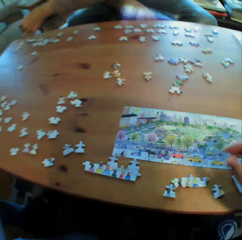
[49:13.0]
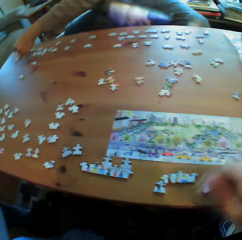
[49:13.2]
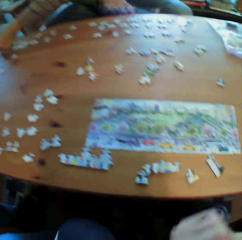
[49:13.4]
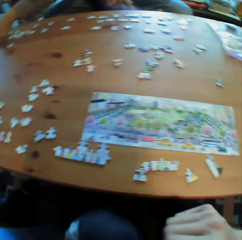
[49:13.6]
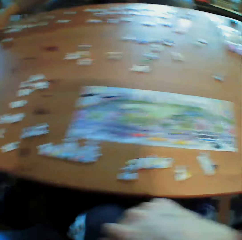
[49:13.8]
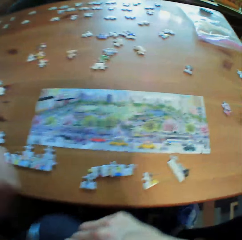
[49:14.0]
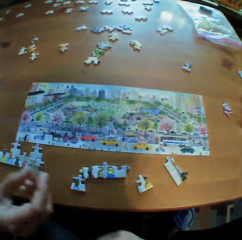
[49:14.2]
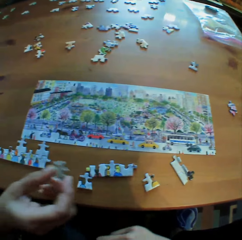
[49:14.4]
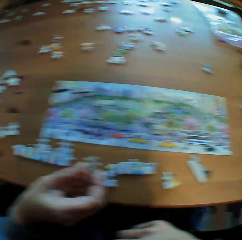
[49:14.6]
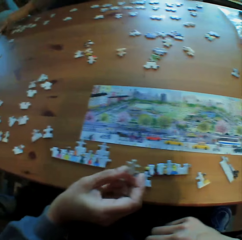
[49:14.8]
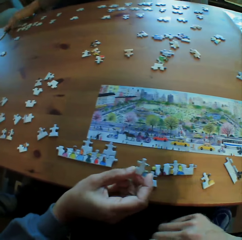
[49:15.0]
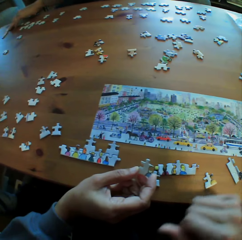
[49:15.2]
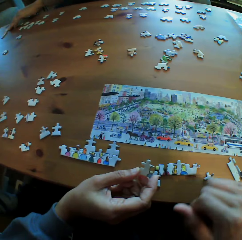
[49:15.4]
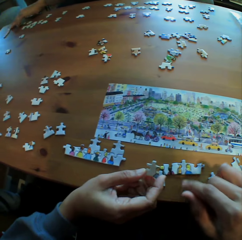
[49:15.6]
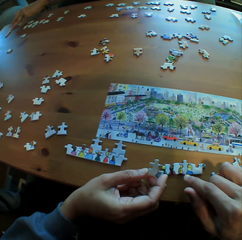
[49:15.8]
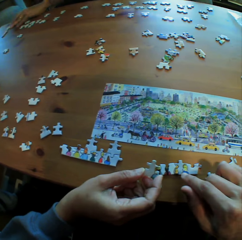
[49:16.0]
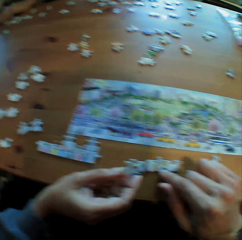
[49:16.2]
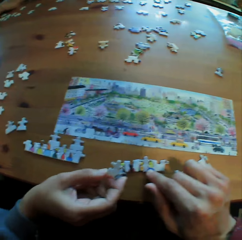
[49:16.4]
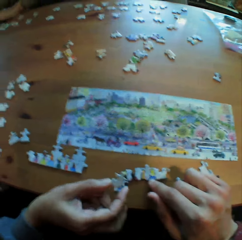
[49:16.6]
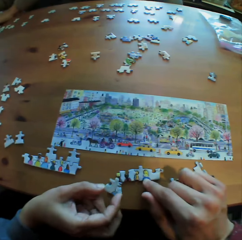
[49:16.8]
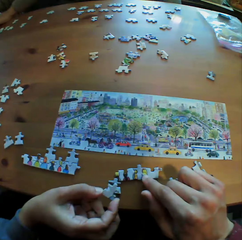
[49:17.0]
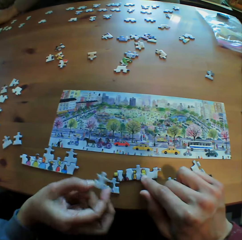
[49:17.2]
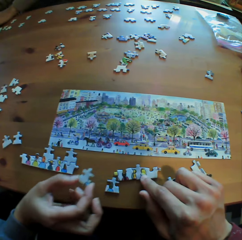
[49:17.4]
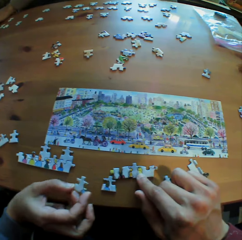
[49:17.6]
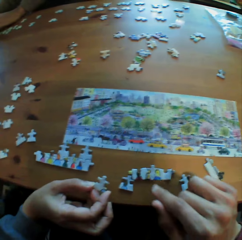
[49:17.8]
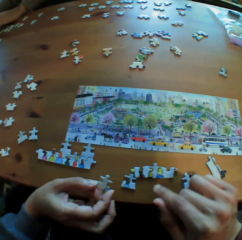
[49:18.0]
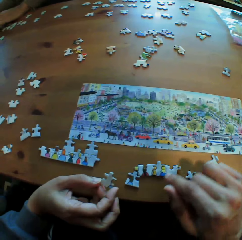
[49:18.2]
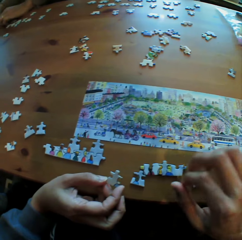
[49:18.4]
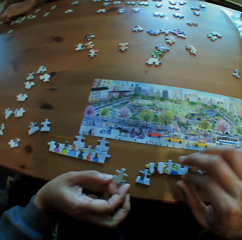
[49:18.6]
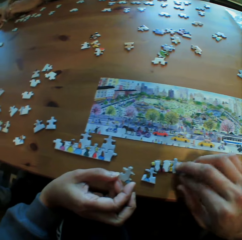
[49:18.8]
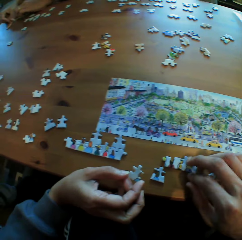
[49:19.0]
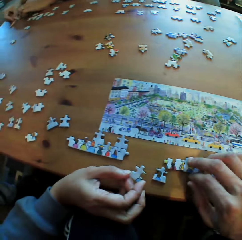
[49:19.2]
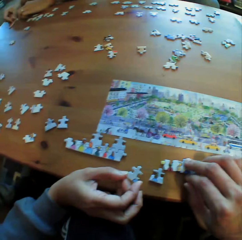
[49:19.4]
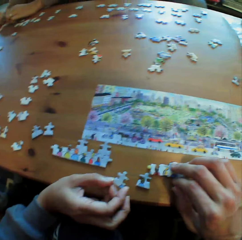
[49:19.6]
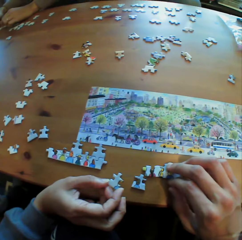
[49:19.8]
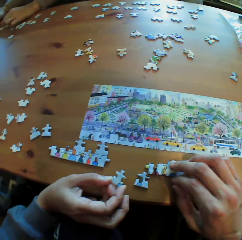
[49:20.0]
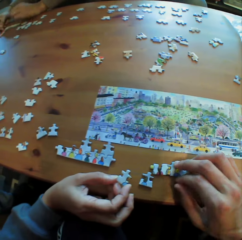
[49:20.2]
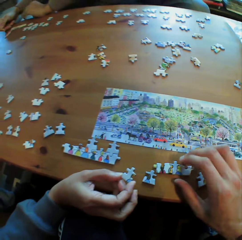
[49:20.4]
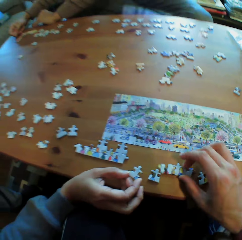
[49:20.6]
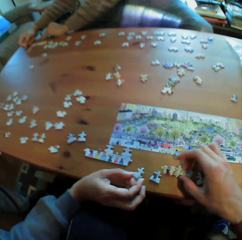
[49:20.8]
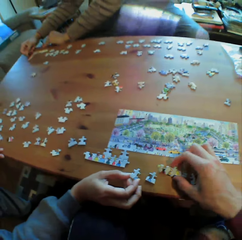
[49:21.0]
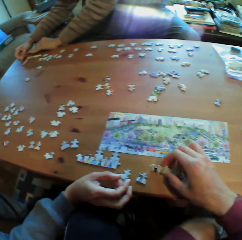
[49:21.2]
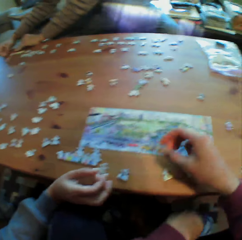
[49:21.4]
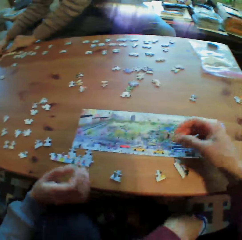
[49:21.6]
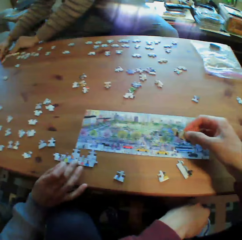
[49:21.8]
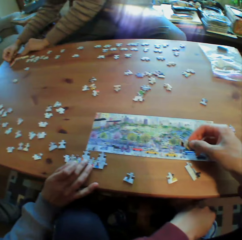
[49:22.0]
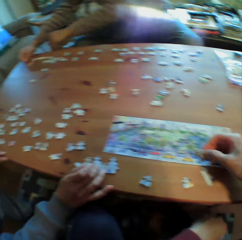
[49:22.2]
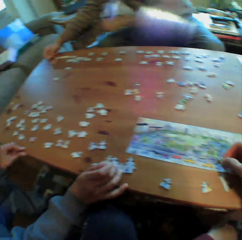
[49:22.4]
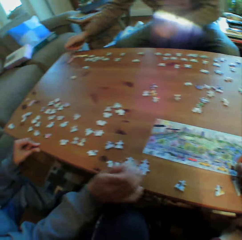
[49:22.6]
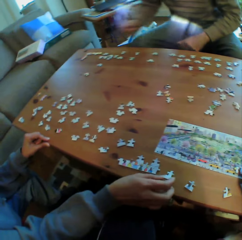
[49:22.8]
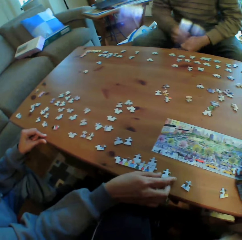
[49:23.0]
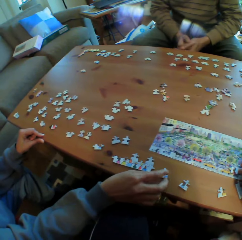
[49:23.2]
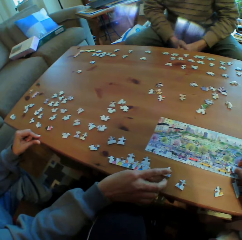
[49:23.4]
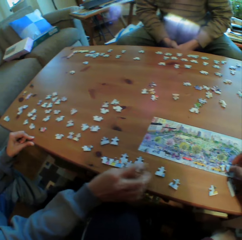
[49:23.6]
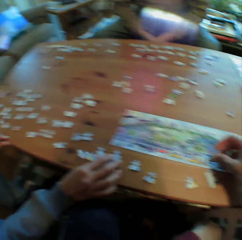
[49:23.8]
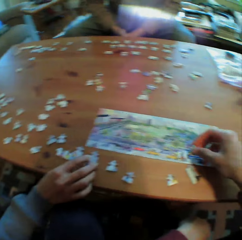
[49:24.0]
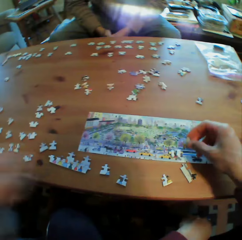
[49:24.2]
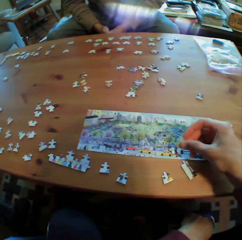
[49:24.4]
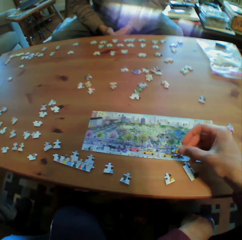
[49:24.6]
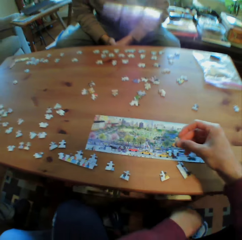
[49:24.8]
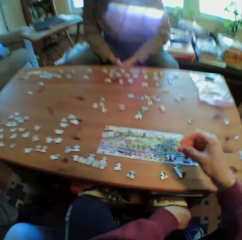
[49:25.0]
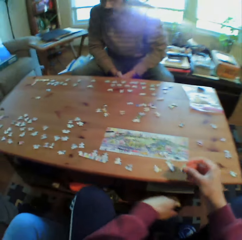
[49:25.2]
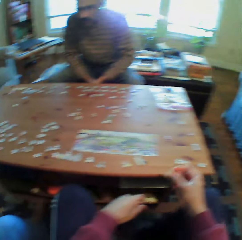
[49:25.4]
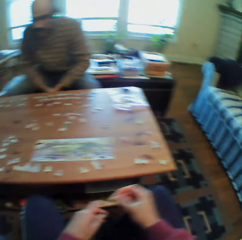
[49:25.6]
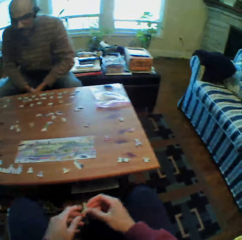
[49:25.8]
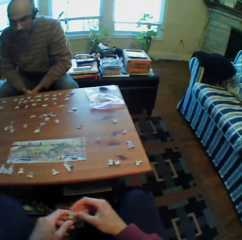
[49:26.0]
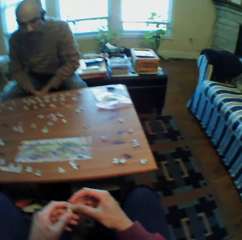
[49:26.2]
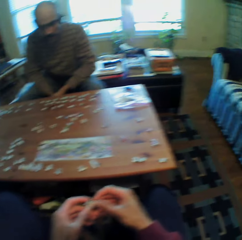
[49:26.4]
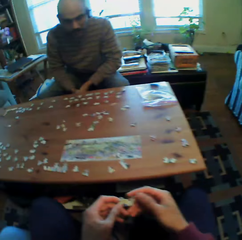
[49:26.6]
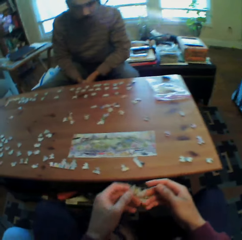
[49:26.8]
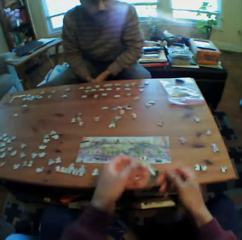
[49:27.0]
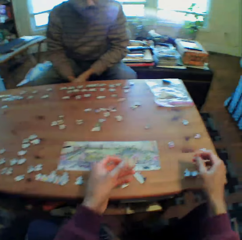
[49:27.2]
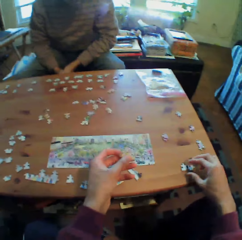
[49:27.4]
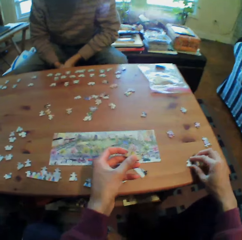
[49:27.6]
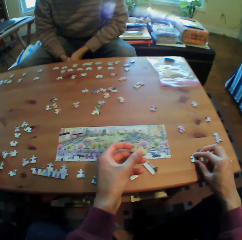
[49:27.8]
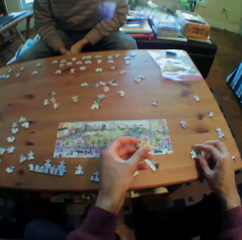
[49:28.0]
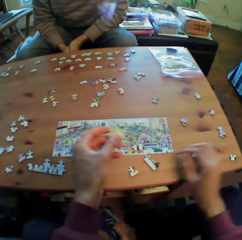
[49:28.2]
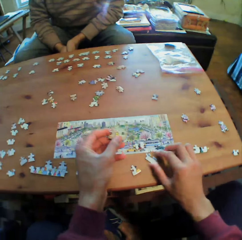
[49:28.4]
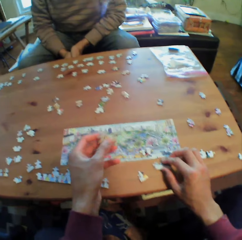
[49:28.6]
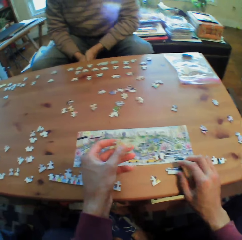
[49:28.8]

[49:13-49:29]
A man arranges the puzzles on the table. The camera wearer holds the puzzles. They pick the puzzles from the table. The man holds his hands together. The camera wearer compares the puzzles with the picture. They arrange the puzzles on the table.

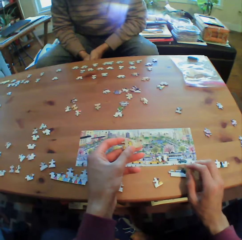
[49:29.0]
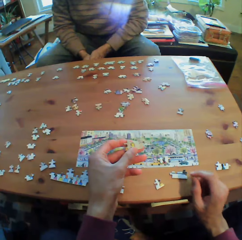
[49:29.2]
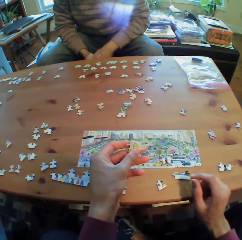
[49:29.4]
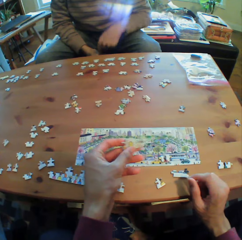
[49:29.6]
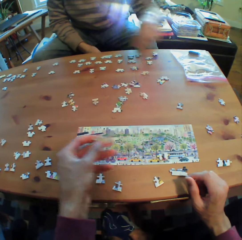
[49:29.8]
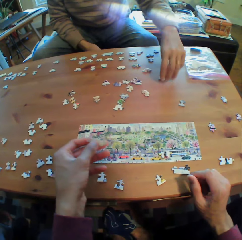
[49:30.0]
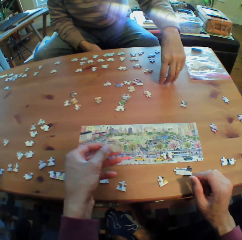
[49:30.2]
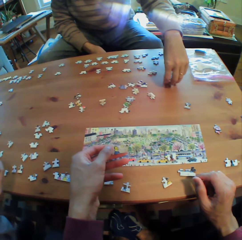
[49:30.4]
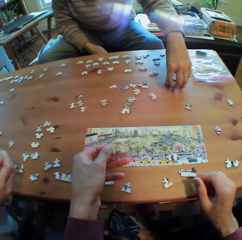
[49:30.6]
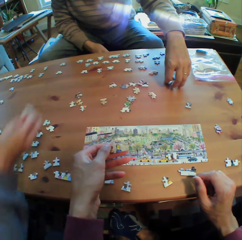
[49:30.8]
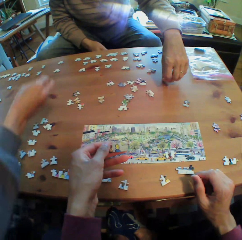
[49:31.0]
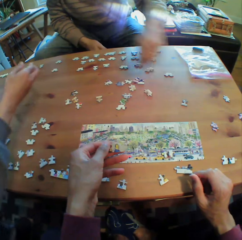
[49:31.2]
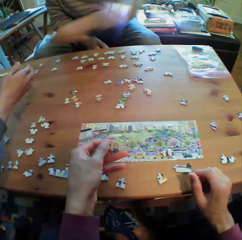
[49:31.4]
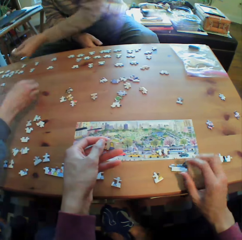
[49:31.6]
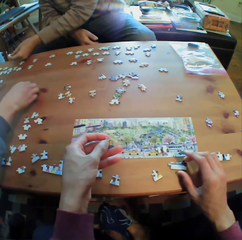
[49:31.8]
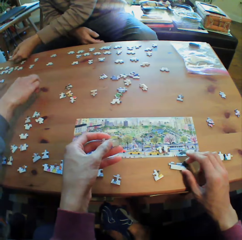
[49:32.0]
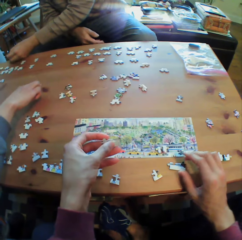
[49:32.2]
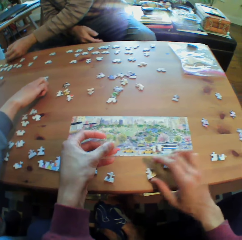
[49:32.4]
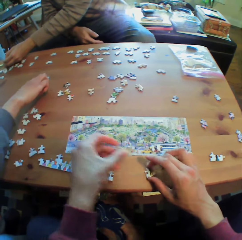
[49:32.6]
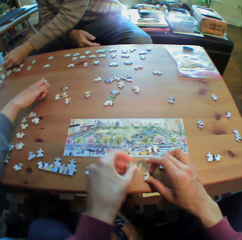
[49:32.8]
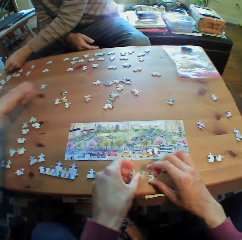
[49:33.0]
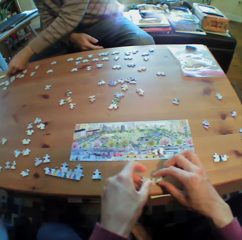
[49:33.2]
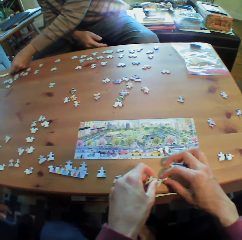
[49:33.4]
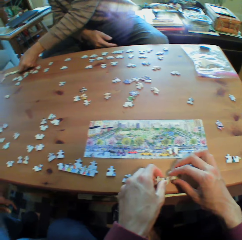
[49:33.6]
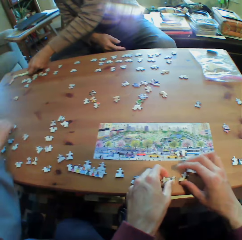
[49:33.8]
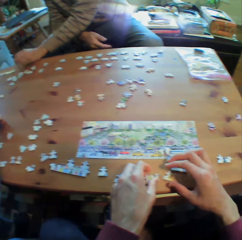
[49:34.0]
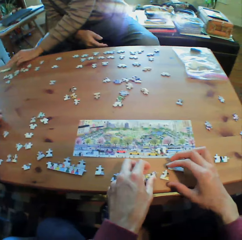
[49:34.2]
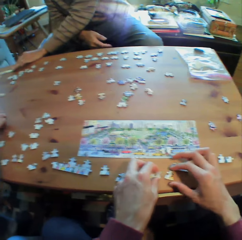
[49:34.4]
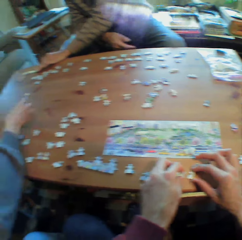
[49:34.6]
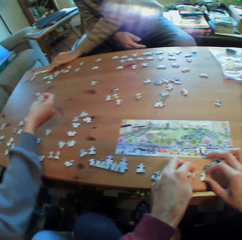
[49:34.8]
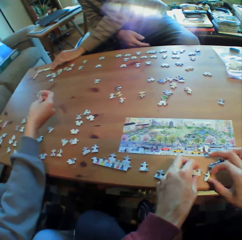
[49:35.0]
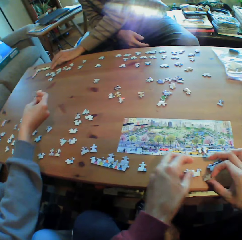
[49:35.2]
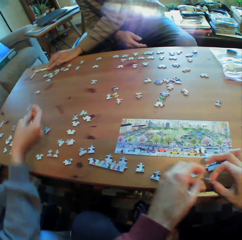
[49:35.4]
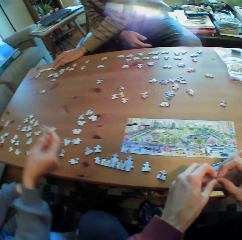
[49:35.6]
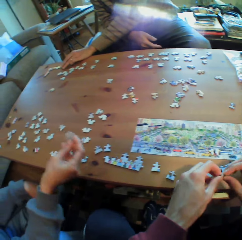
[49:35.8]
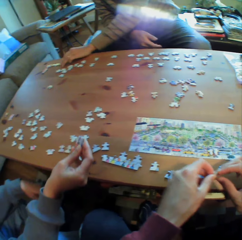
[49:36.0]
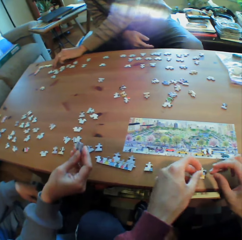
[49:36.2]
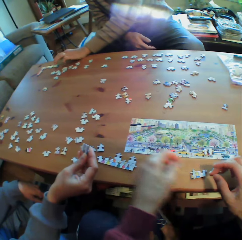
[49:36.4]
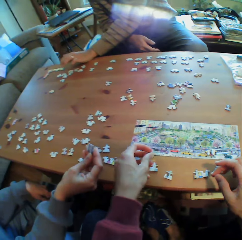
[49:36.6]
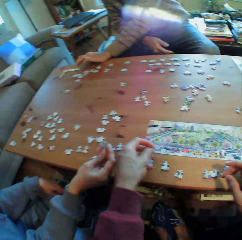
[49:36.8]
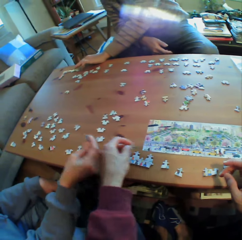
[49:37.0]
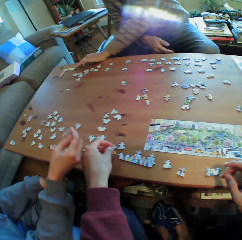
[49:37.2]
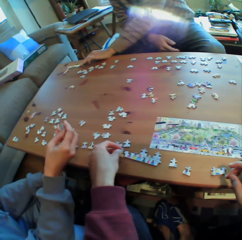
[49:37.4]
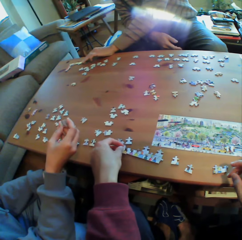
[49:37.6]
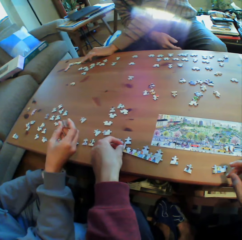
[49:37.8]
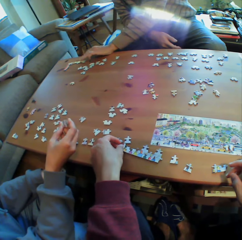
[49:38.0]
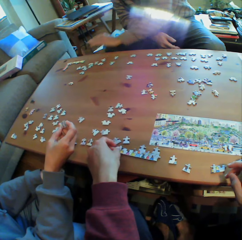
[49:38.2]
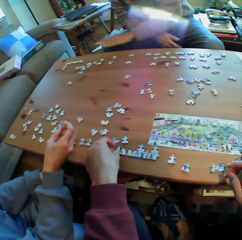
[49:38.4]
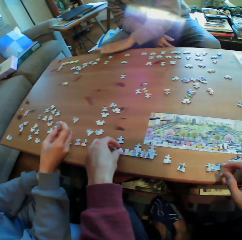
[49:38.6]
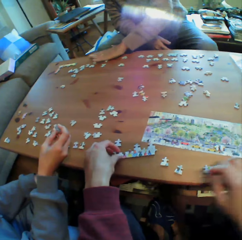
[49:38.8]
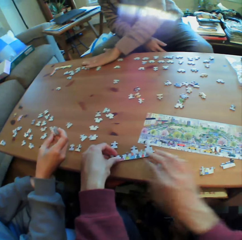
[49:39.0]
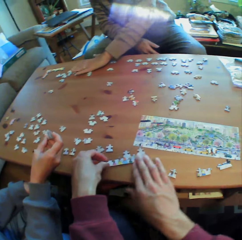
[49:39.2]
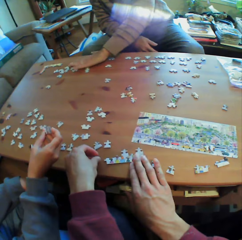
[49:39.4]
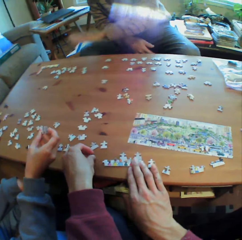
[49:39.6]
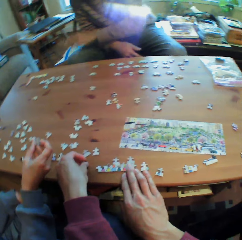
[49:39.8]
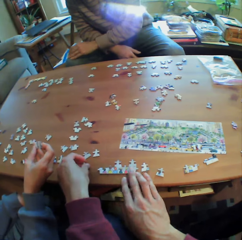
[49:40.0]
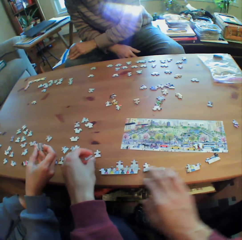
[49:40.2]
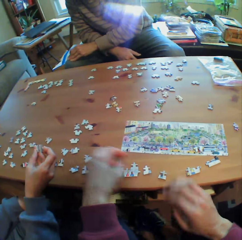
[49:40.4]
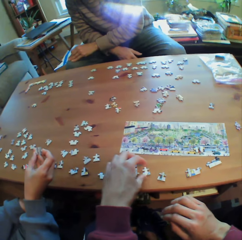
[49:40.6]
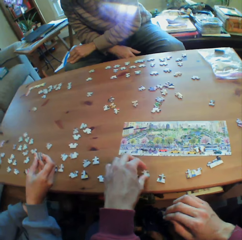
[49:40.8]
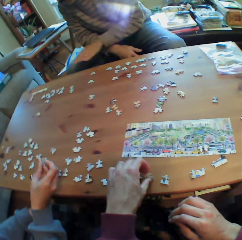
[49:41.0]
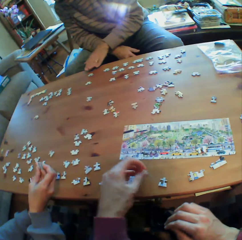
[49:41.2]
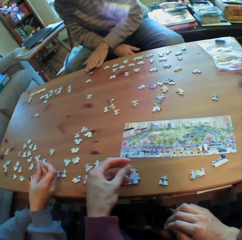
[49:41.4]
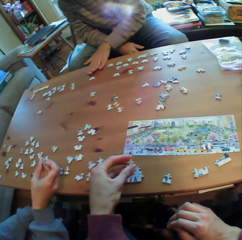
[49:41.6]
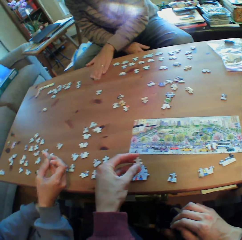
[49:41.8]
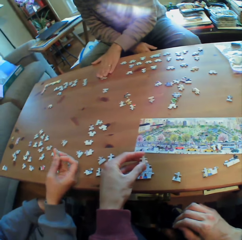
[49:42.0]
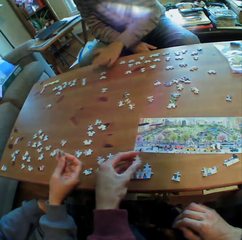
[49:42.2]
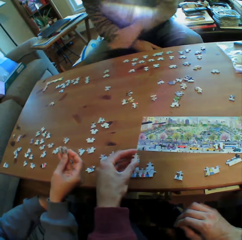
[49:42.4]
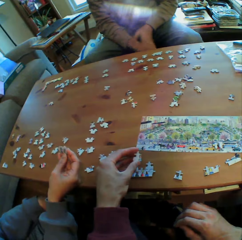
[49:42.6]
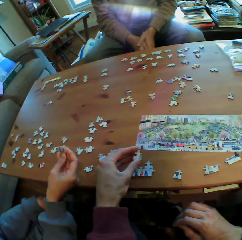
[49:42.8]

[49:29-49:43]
A man arranges the puzzles on the table. Another man arranges the puzzles on the table. The camera wearer puts the cards down. The first man puts his hand on his lap.
